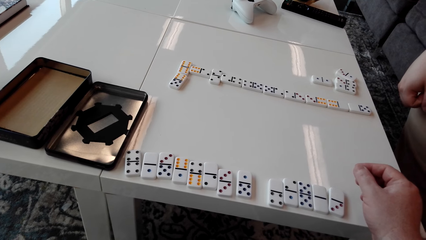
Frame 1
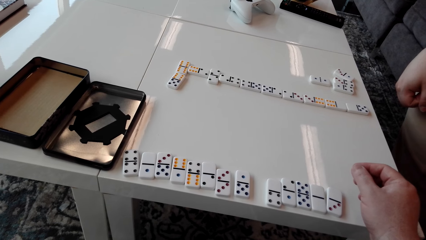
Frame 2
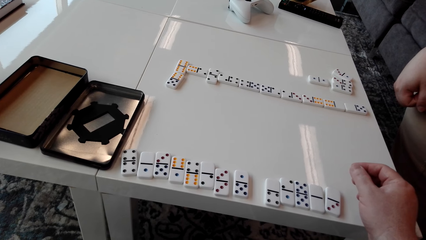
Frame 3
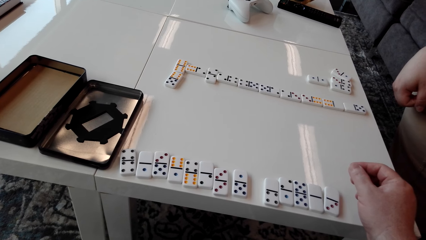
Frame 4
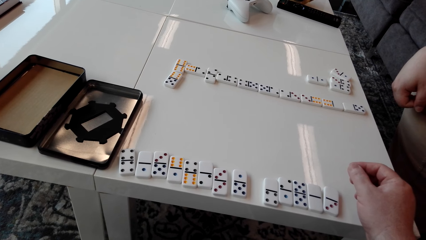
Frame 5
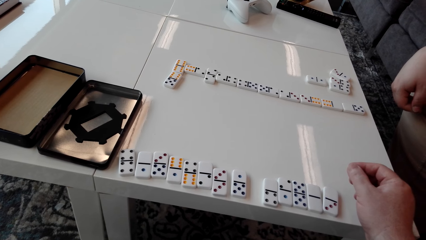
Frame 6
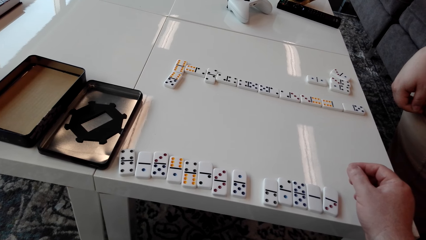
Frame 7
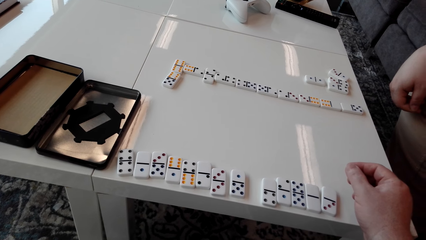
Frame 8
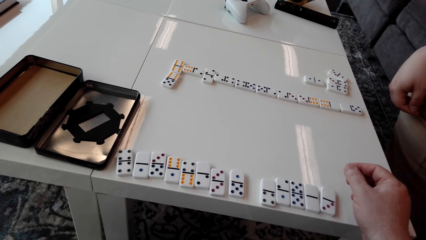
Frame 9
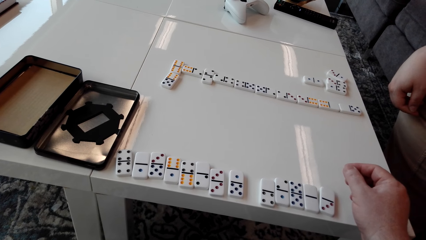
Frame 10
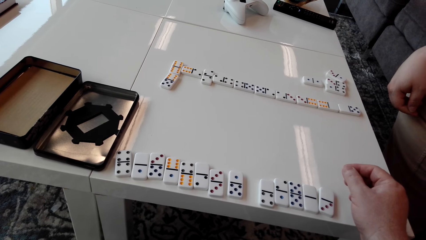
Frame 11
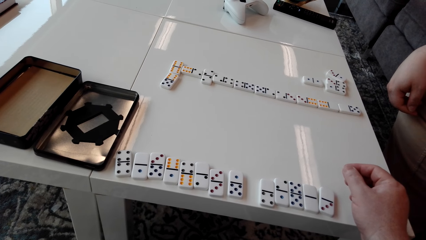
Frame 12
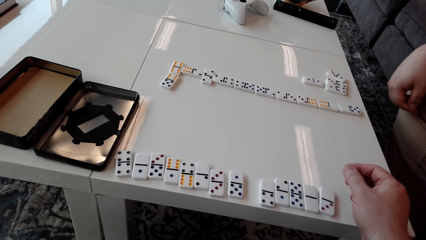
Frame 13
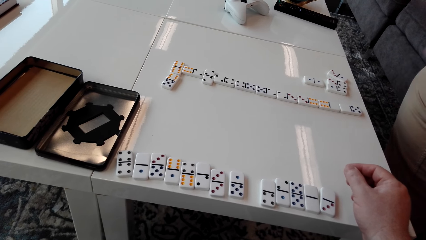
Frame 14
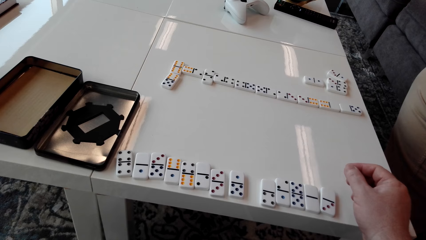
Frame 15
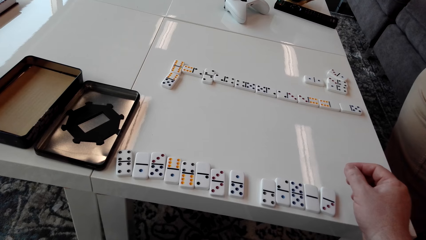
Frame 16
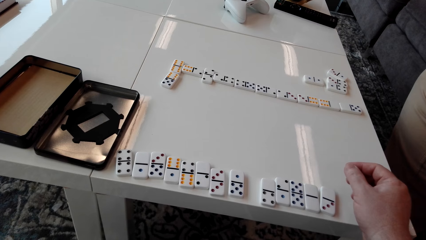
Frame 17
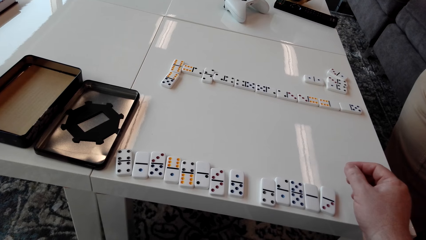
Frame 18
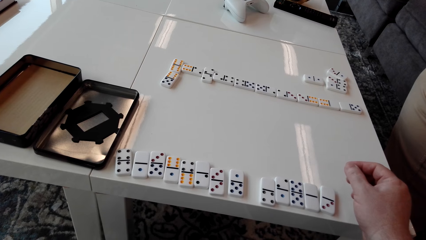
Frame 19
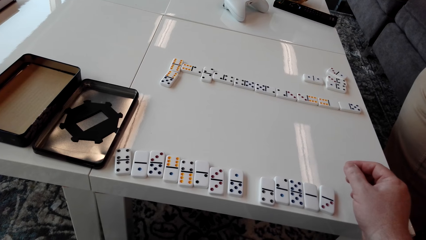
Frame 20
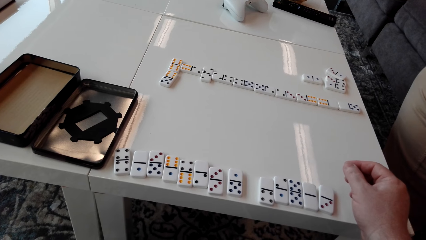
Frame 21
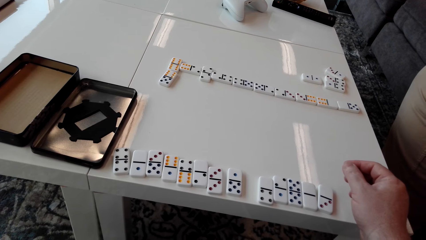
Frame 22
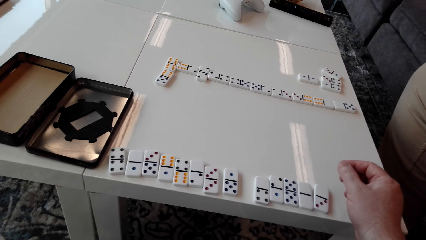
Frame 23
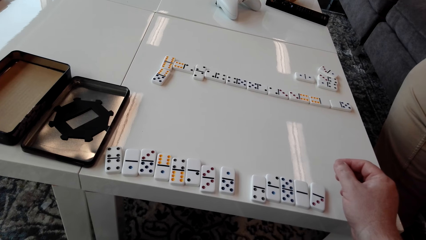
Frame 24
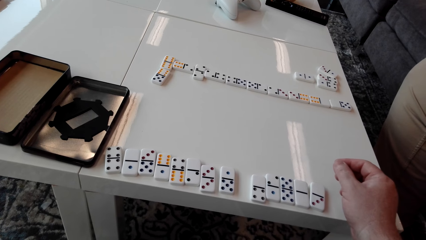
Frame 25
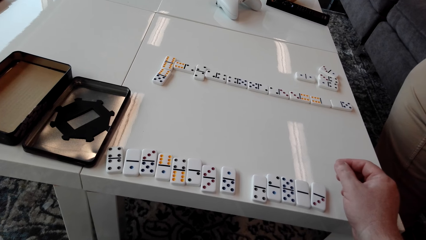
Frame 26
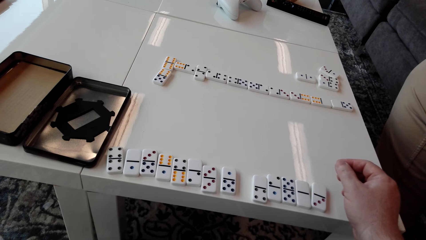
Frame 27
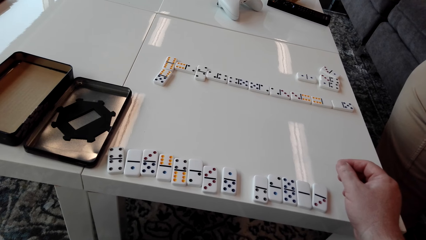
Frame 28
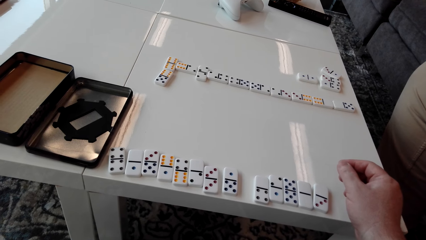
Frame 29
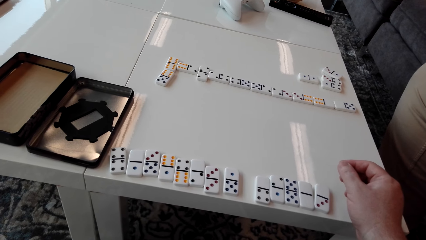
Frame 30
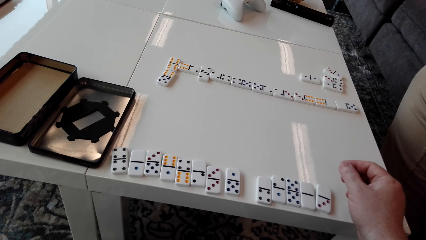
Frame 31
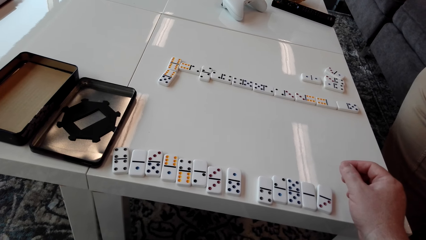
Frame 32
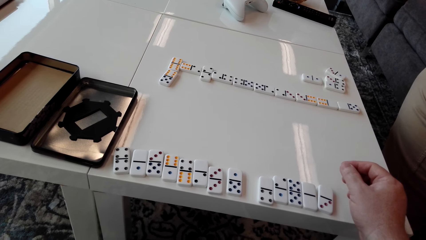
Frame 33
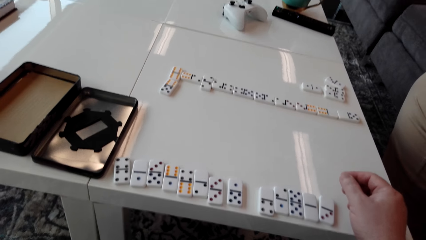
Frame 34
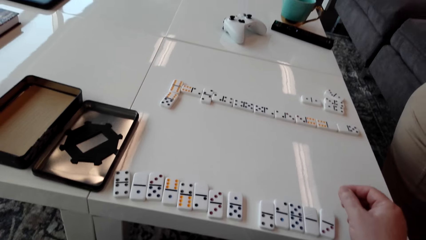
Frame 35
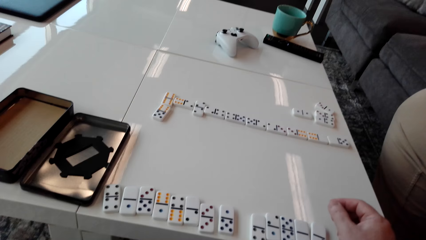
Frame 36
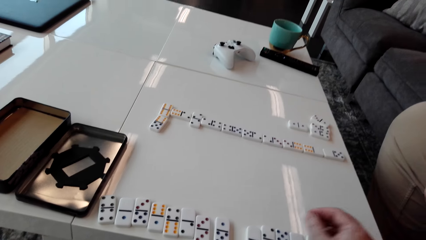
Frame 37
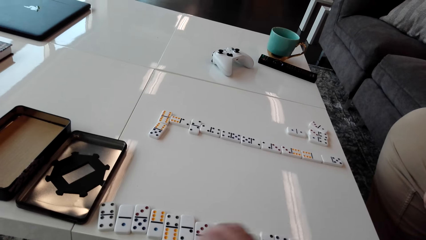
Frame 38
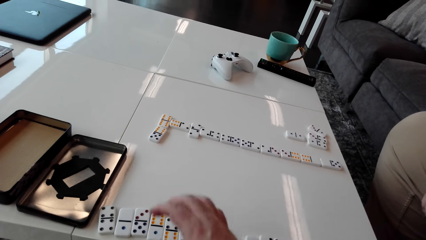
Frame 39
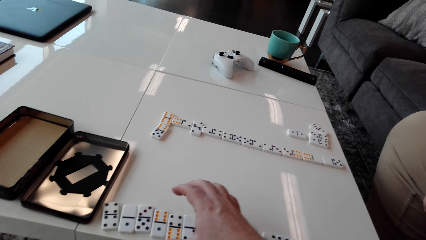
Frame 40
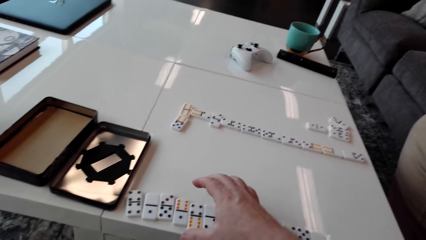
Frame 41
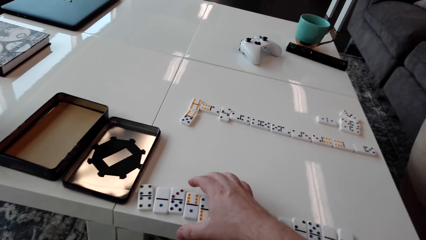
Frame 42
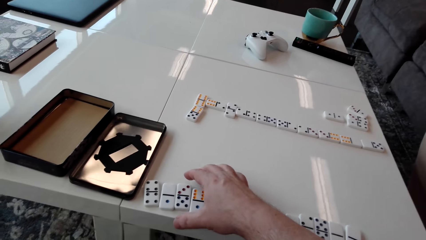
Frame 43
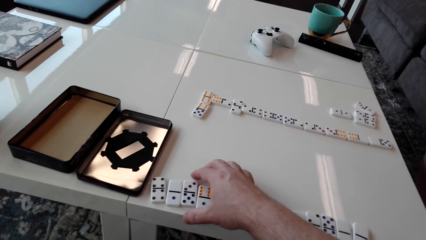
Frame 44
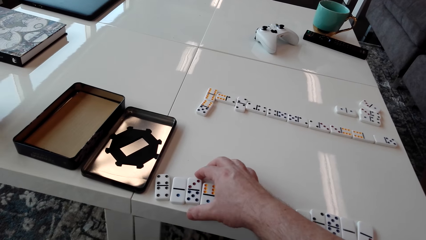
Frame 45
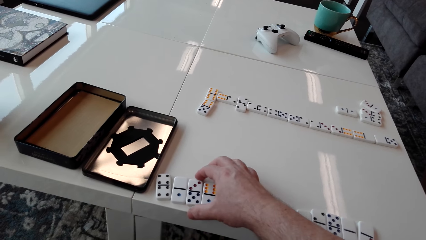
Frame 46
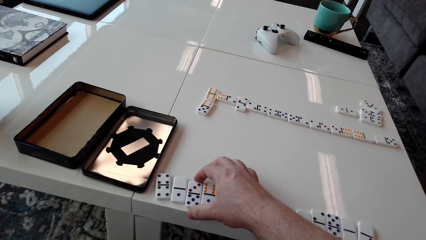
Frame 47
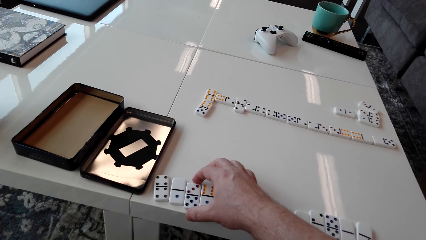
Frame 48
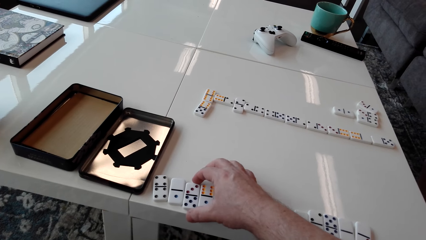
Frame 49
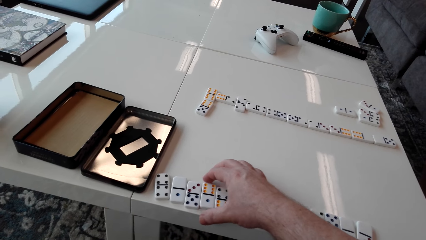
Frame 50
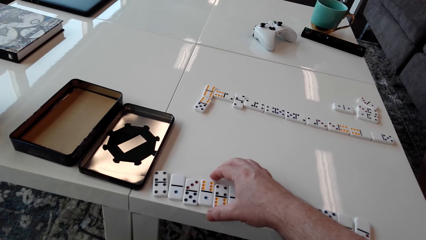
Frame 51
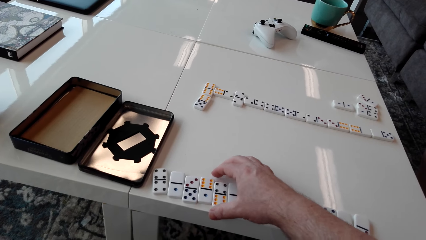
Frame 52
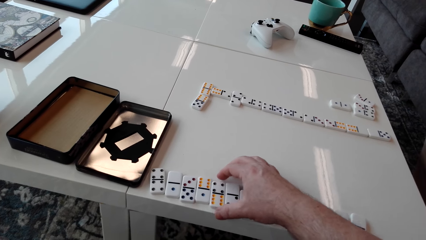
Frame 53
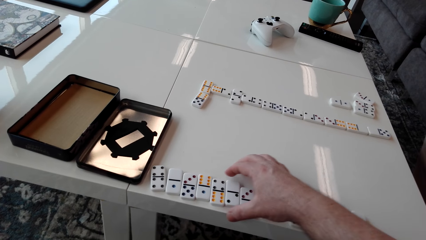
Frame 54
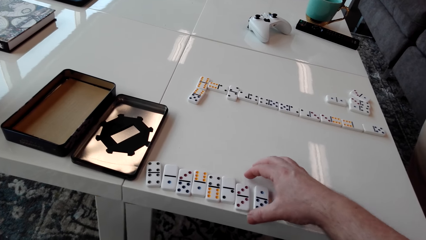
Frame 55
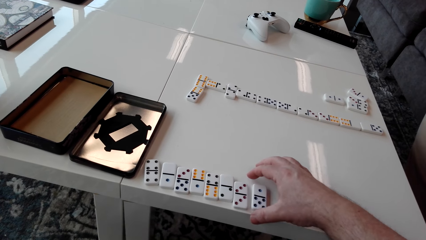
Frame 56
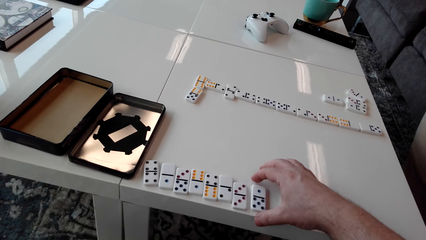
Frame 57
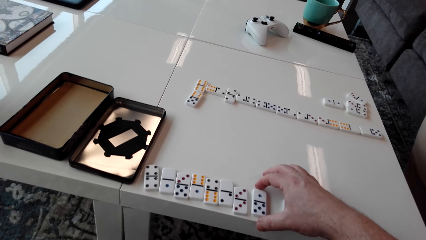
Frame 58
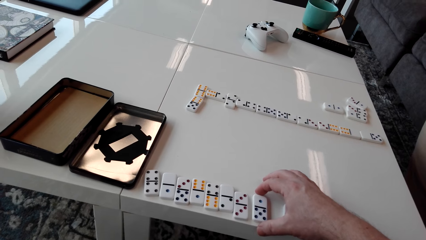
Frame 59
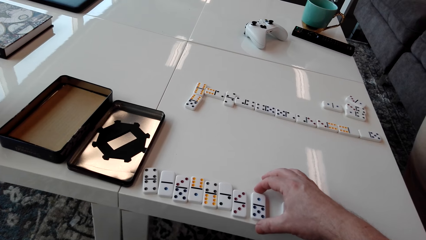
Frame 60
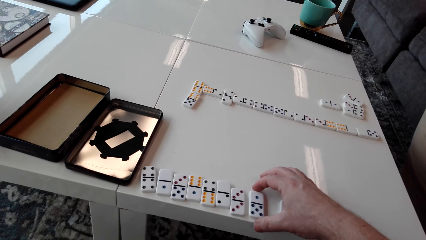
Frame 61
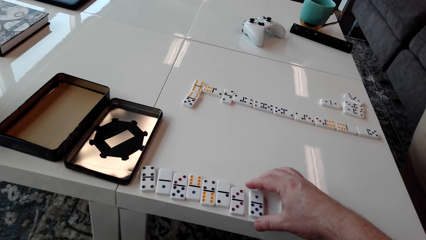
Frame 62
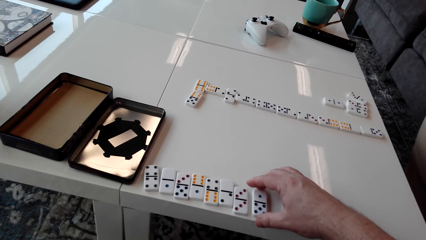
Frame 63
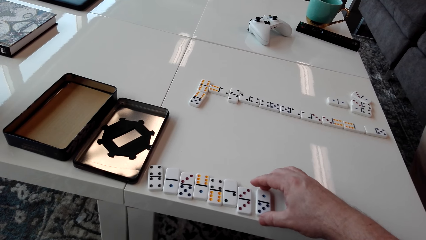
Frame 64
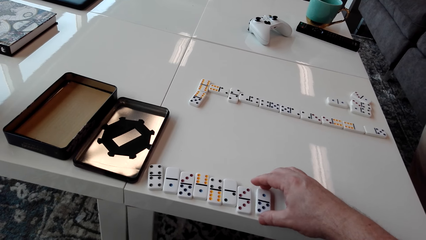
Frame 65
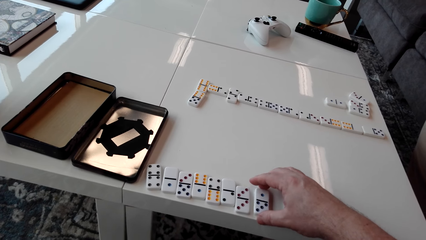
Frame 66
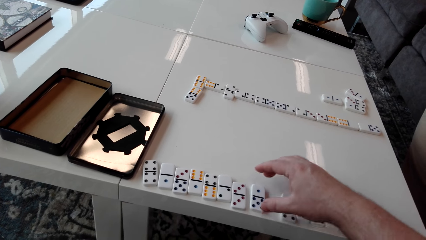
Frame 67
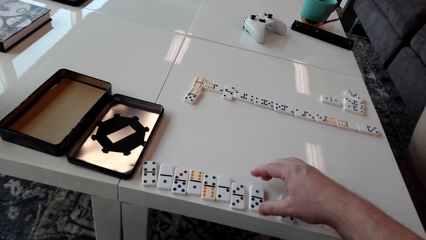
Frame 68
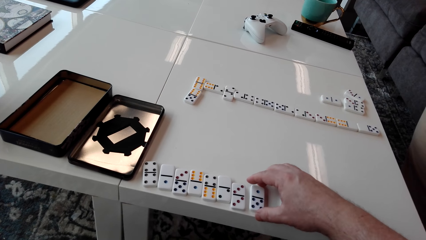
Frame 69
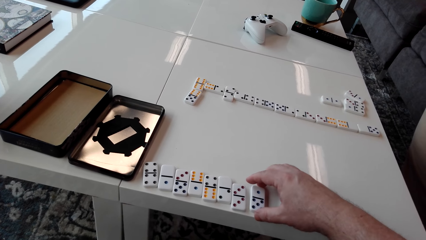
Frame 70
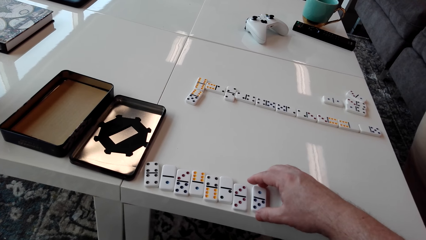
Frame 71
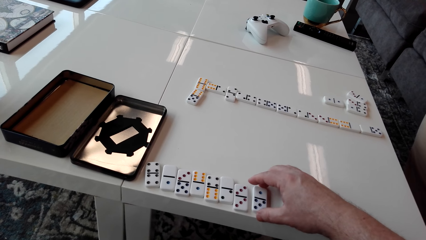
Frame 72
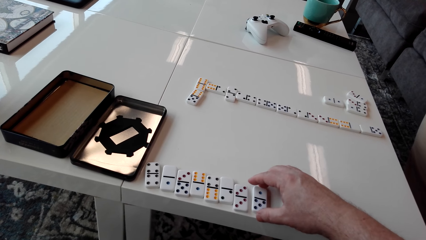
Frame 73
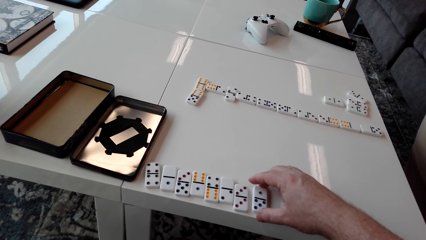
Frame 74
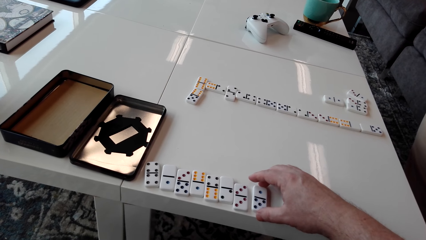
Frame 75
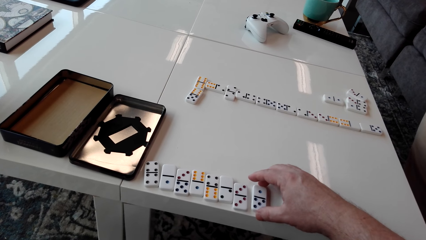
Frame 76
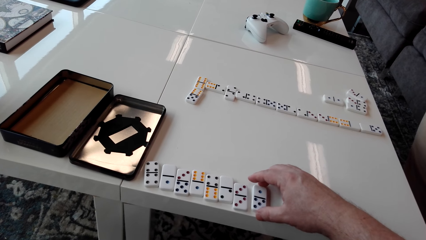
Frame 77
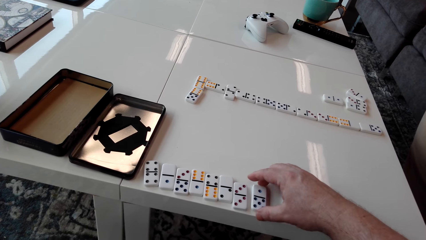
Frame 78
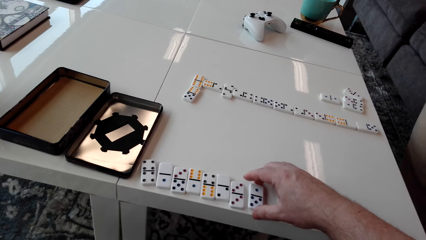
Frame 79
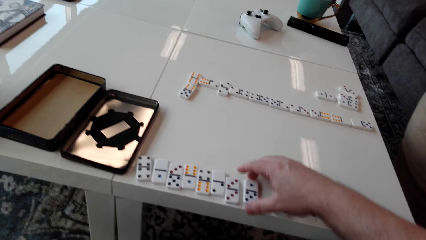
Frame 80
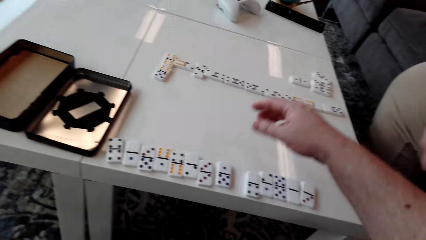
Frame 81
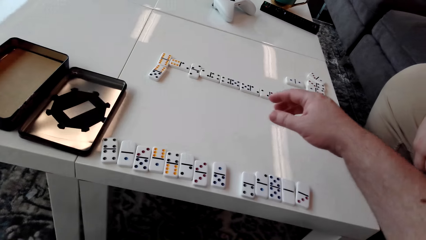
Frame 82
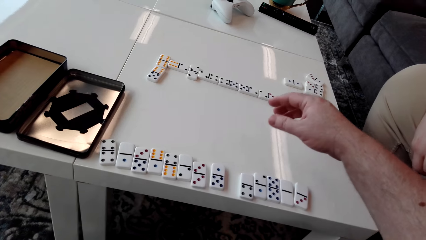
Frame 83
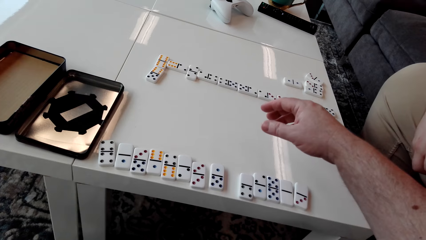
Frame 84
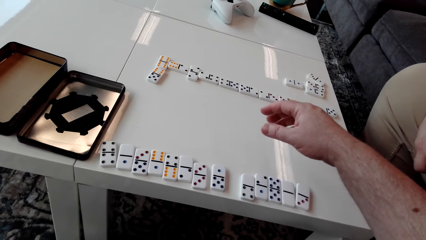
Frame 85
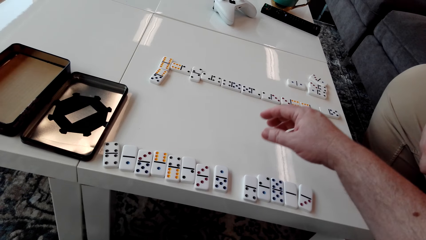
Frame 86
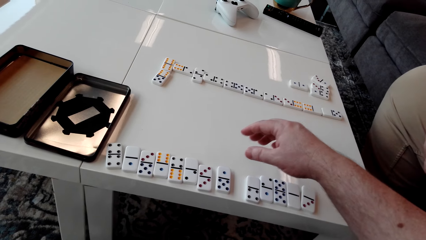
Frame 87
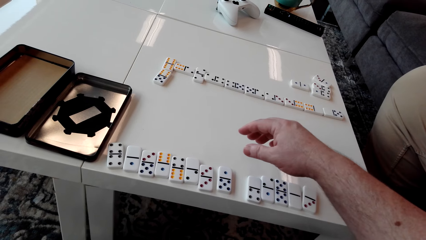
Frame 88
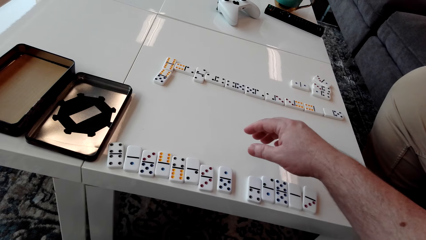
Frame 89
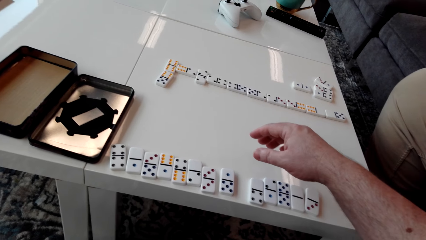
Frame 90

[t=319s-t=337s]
The camera wearer moves a domino piece on the table. They touch the domino tiles. They stare at the domino pieces on the table. They move the right hand. They touch a domino tile. They hold a domino piece. They move the right hand.
